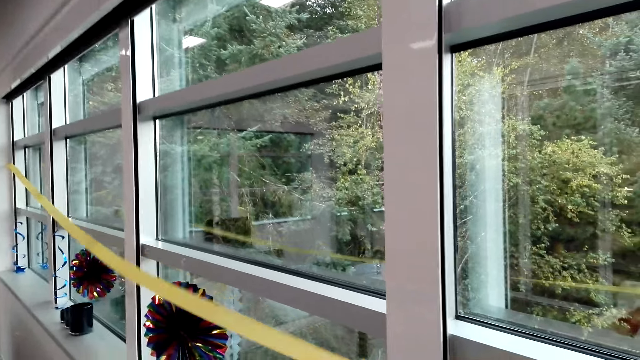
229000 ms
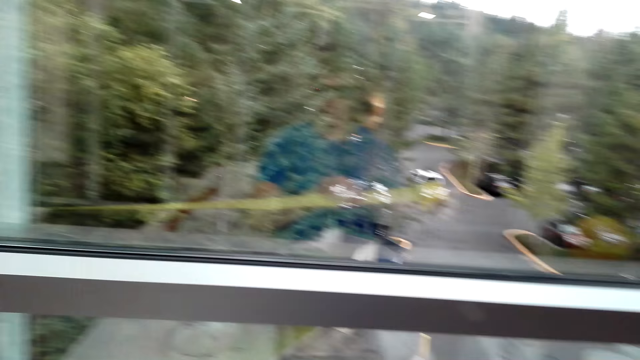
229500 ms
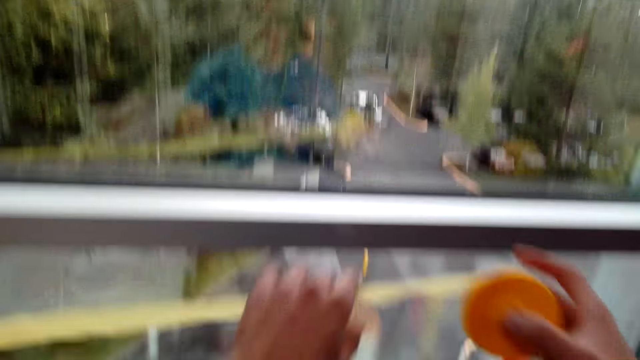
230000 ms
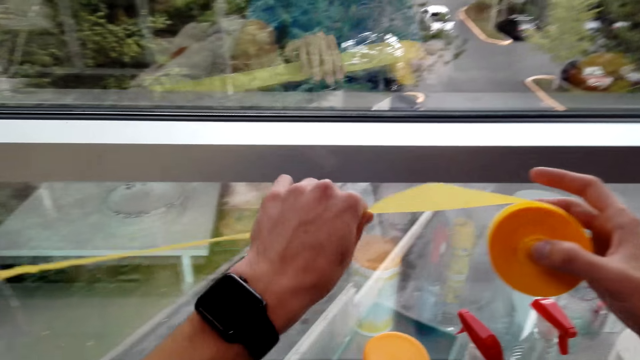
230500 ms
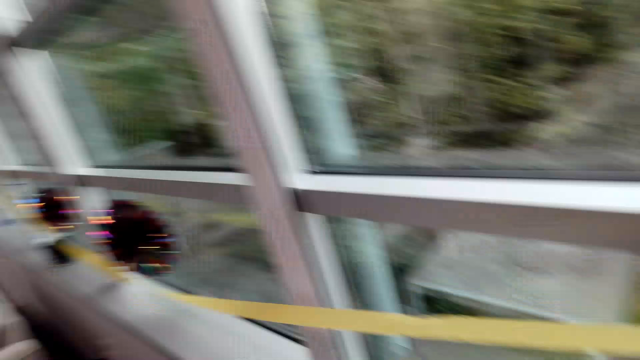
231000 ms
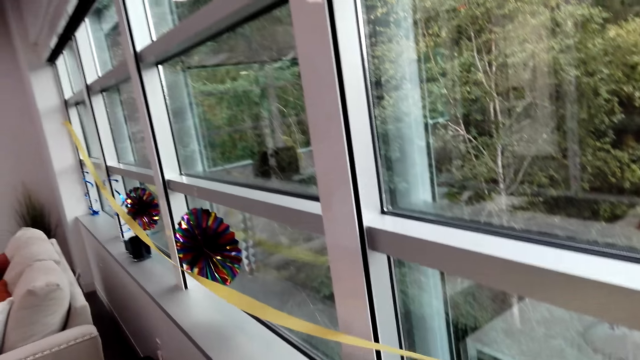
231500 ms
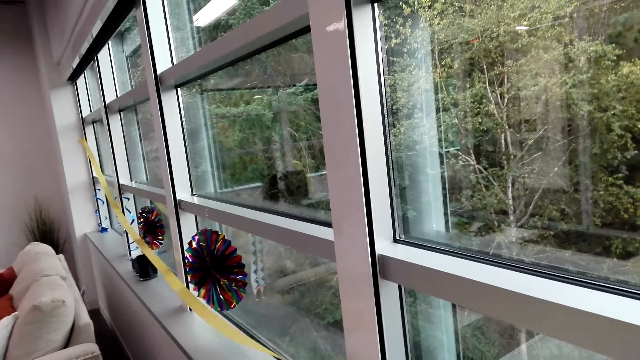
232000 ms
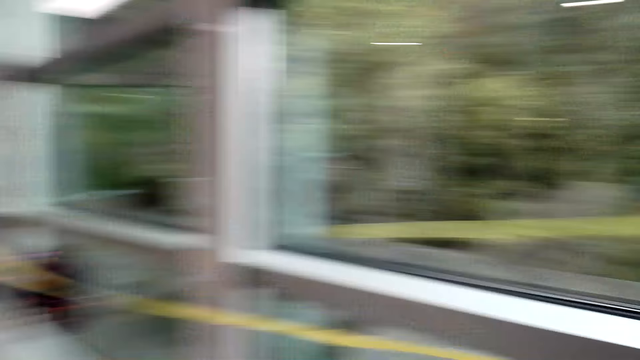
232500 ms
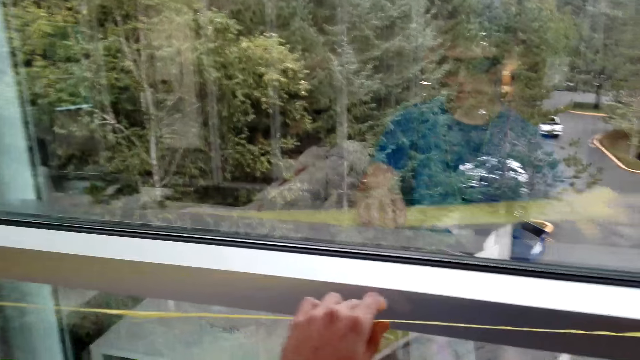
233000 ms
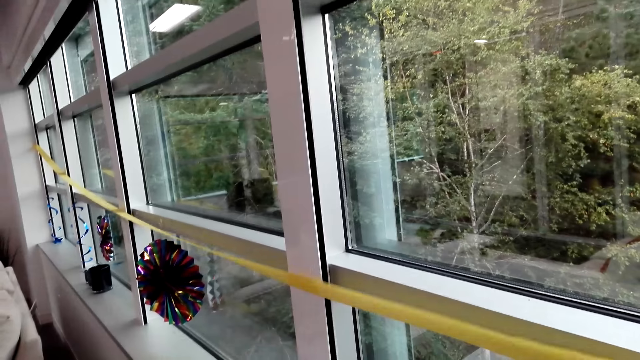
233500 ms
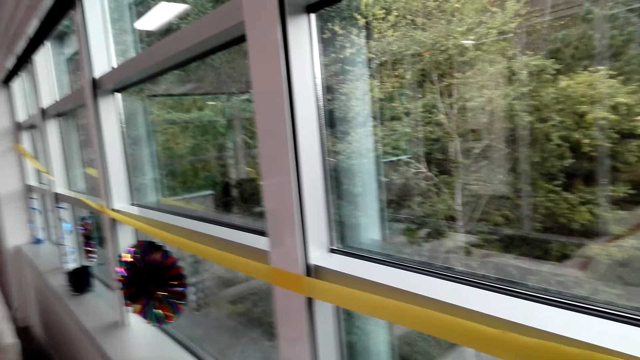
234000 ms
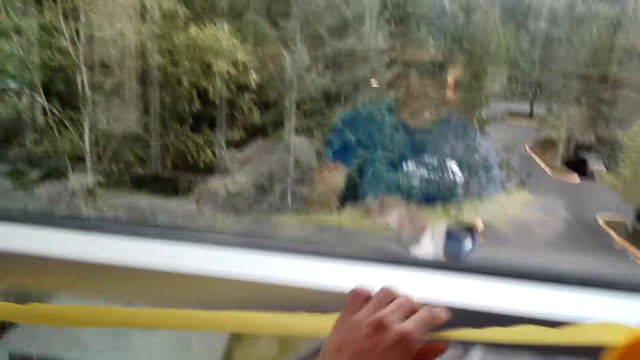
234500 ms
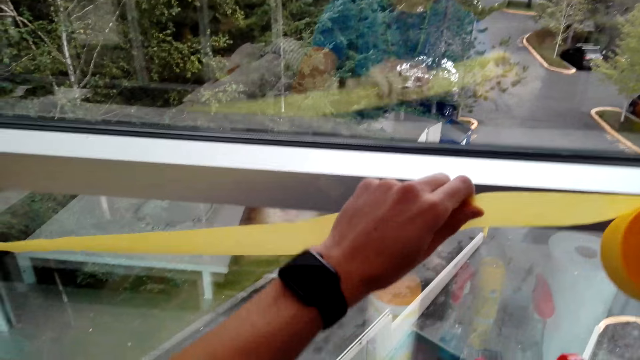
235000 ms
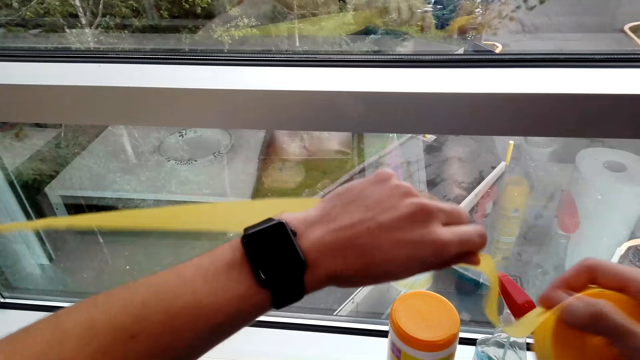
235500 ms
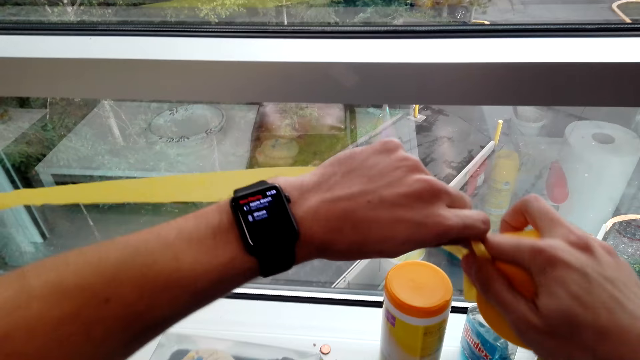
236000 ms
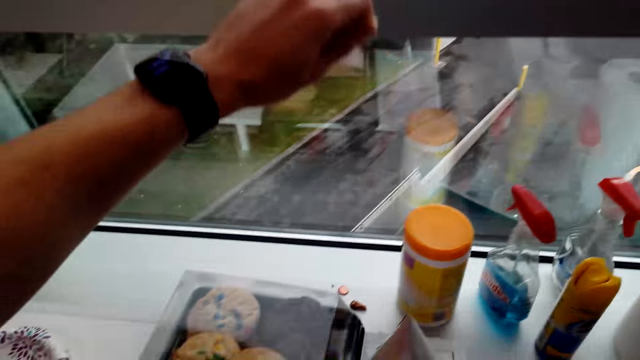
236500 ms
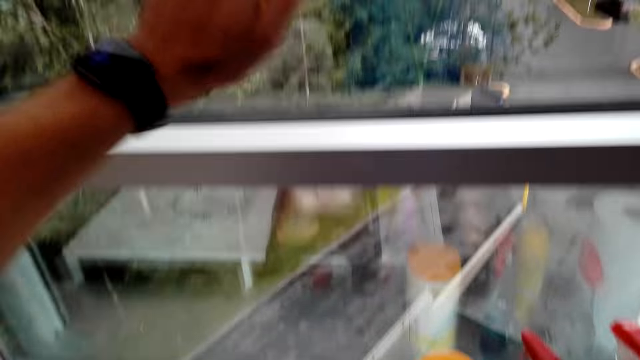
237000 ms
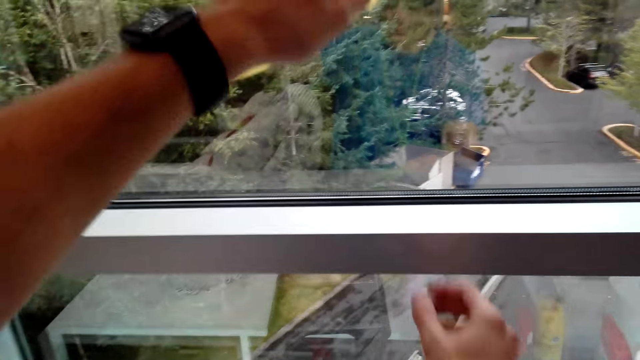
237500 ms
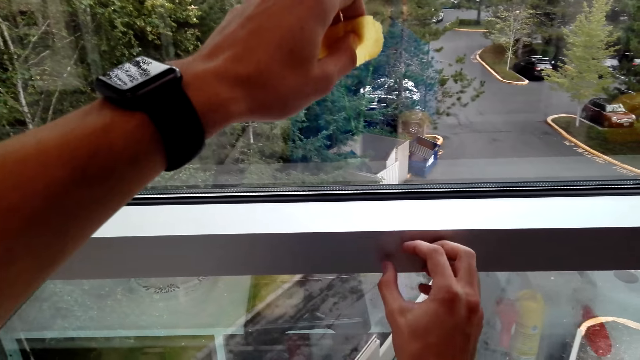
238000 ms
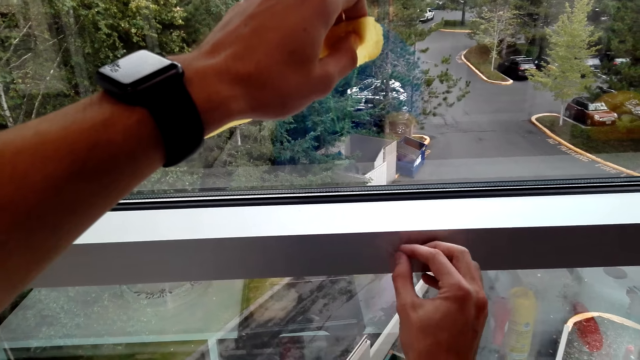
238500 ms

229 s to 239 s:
The camera wearer attaches the flower on the window. They cut the decoration tape.

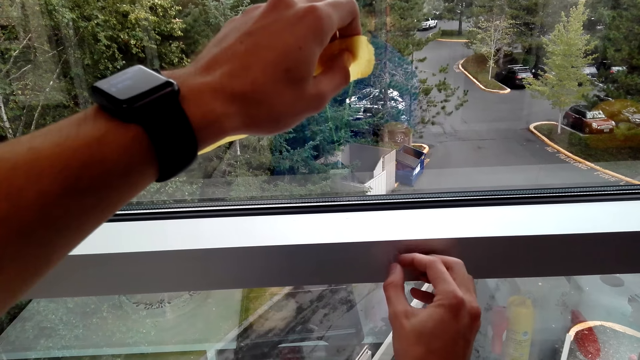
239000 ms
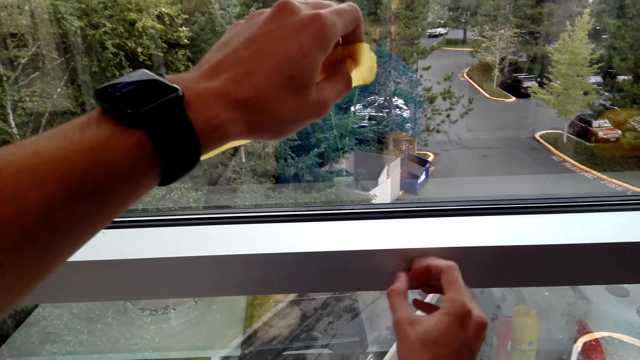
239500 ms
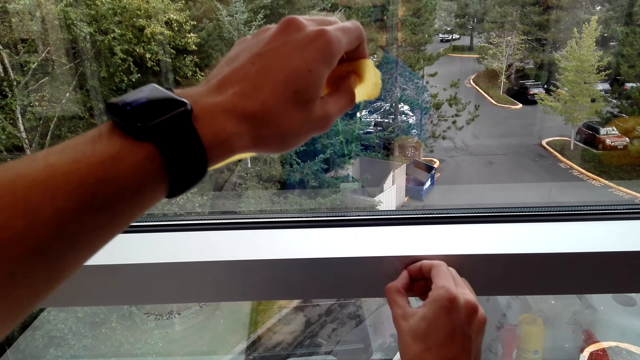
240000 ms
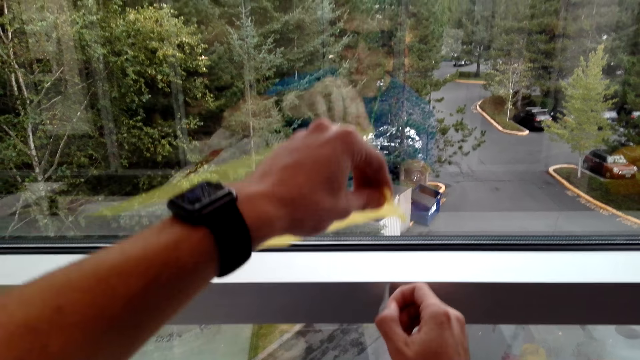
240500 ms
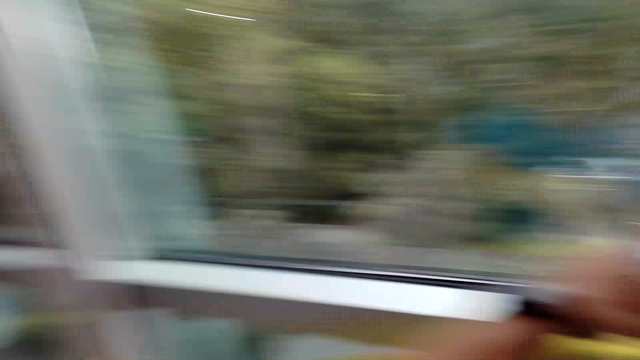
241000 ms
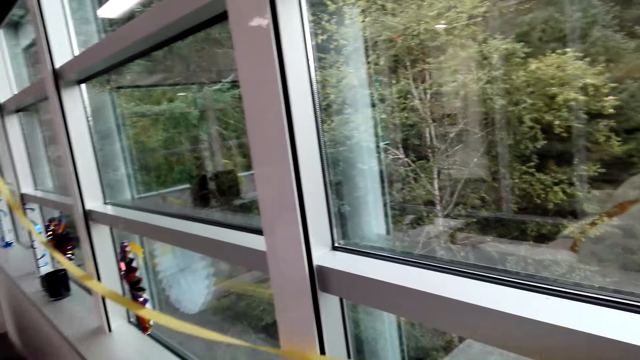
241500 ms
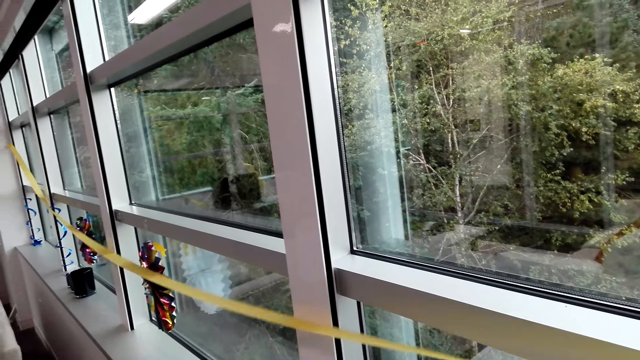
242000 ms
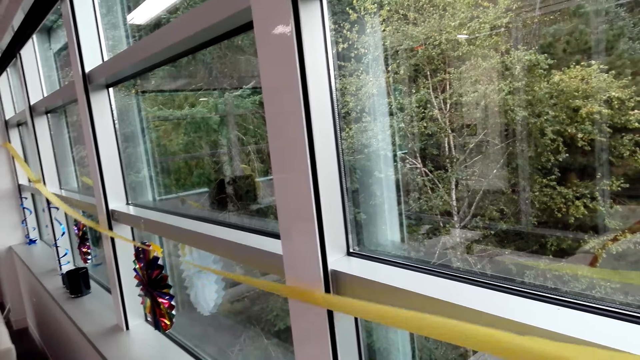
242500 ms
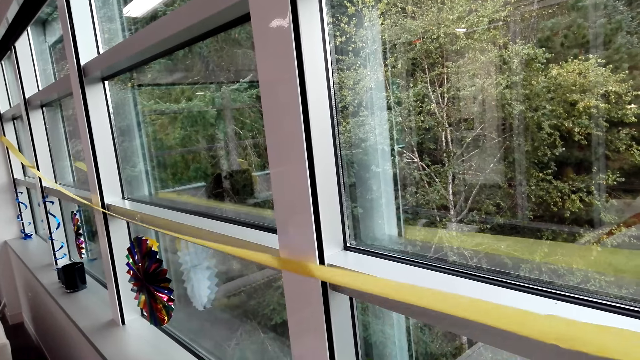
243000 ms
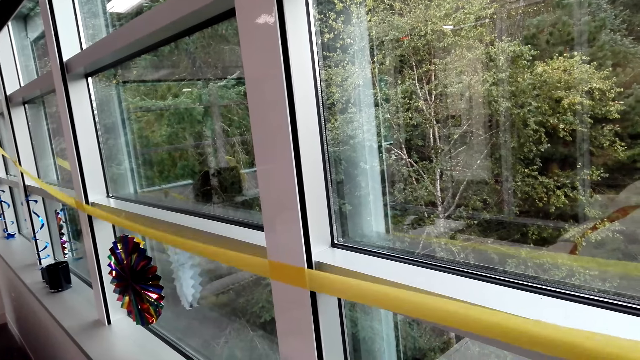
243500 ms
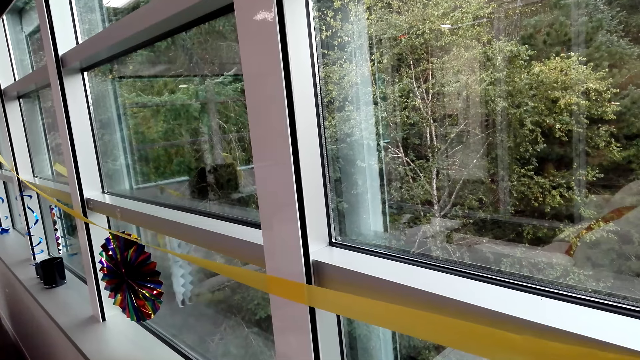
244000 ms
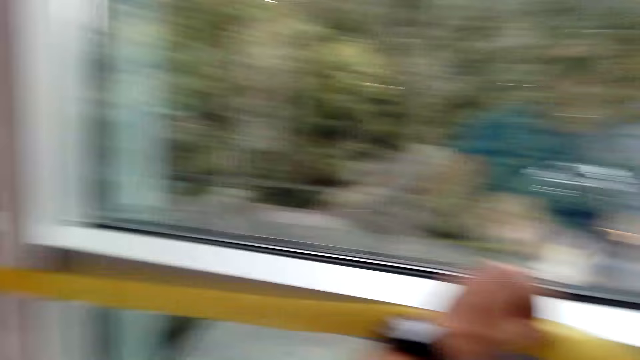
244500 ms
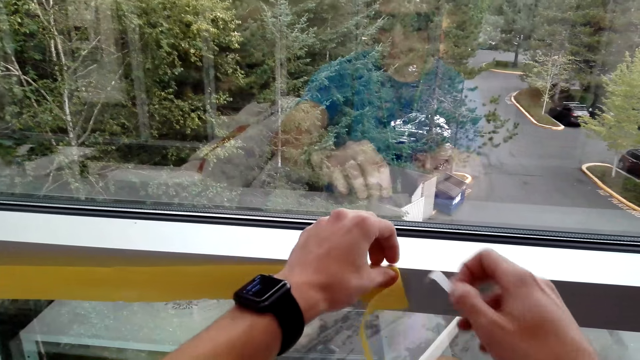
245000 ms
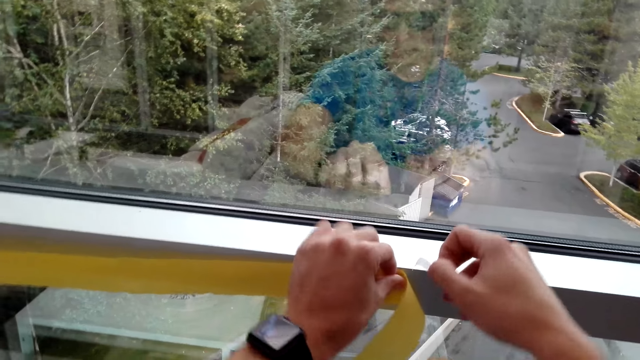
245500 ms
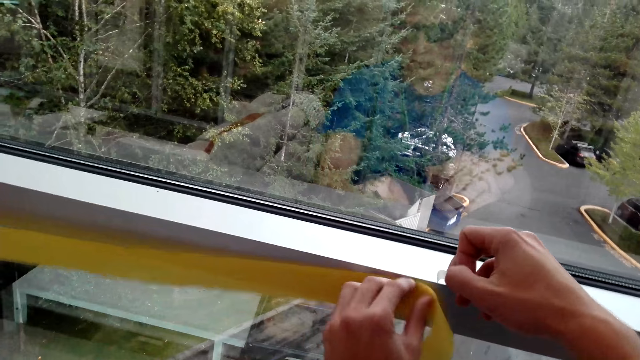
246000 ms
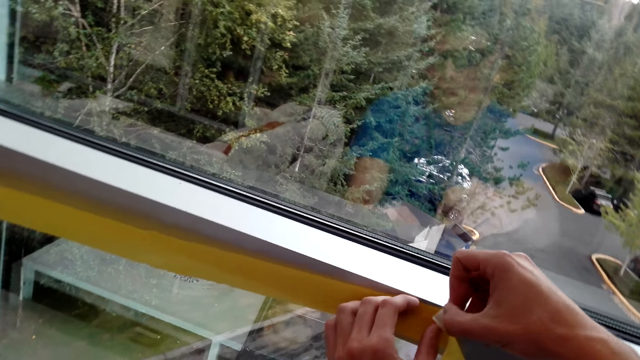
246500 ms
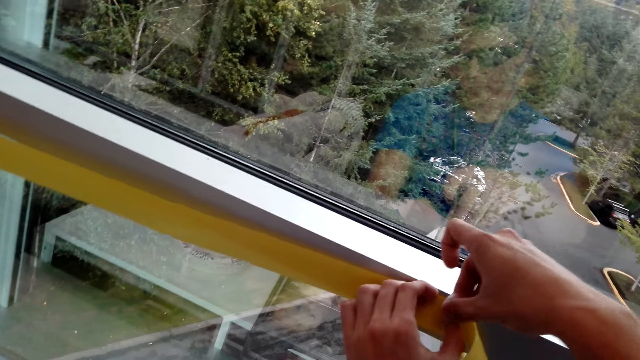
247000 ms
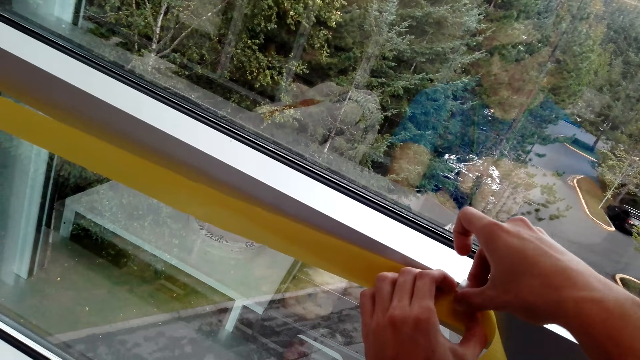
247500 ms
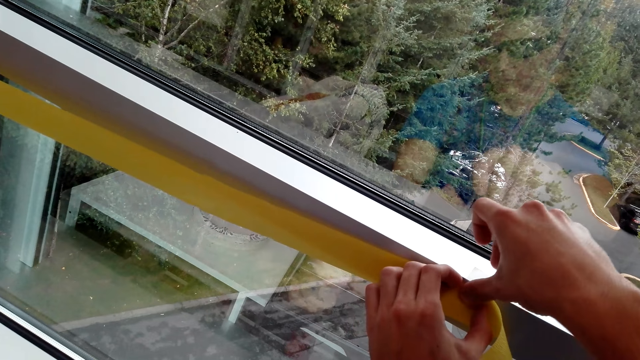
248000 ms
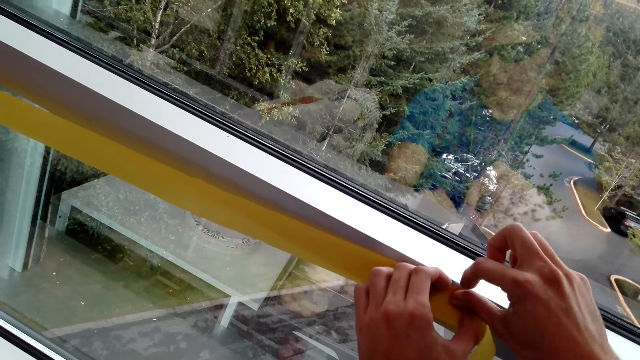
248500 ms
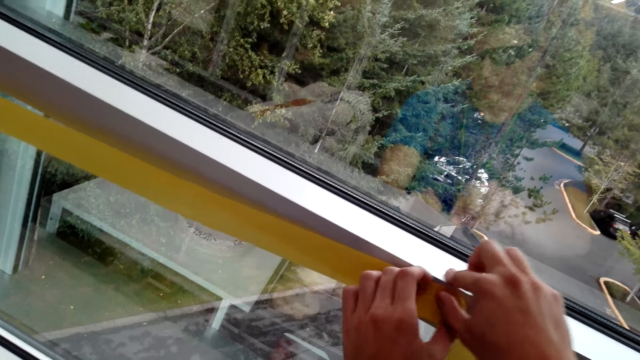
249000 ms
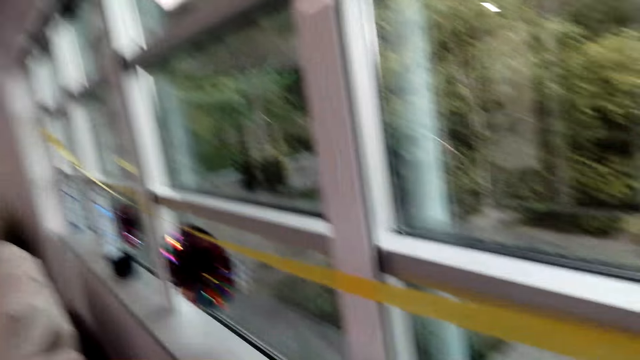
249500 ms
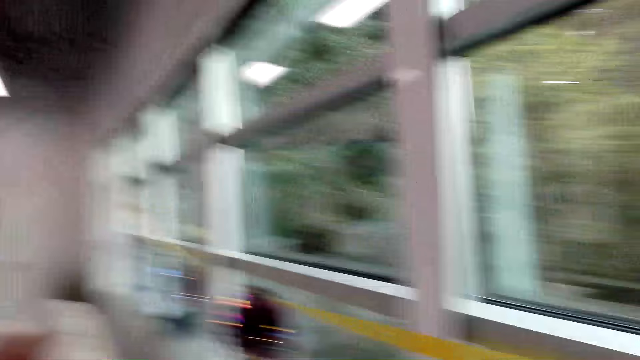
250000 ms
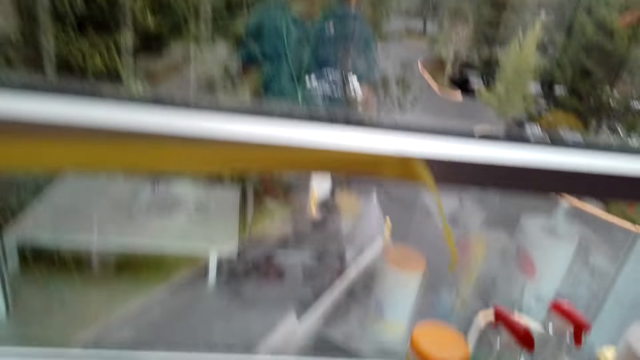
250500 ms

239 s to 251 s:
The camera wearer removes something from the window. They look at the other side of the window. They stick the flower on the window with a sellotape.
